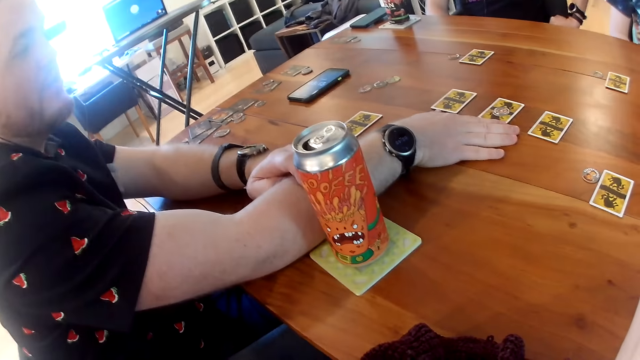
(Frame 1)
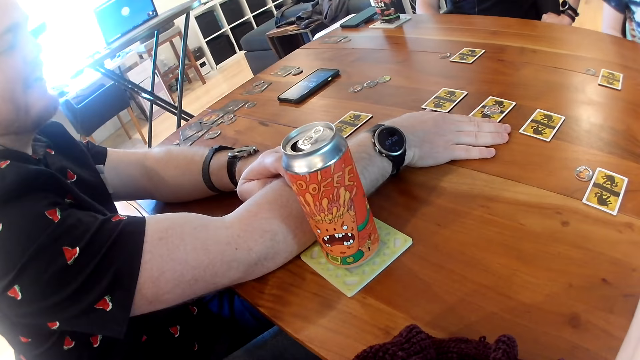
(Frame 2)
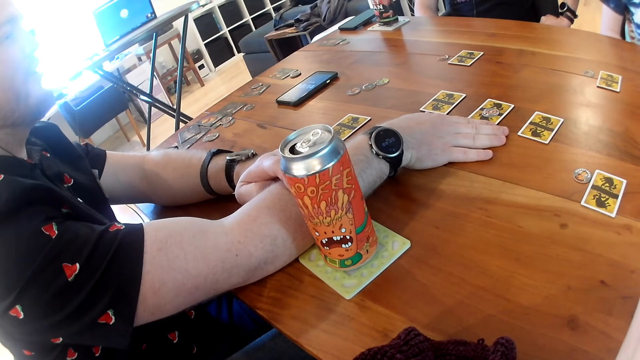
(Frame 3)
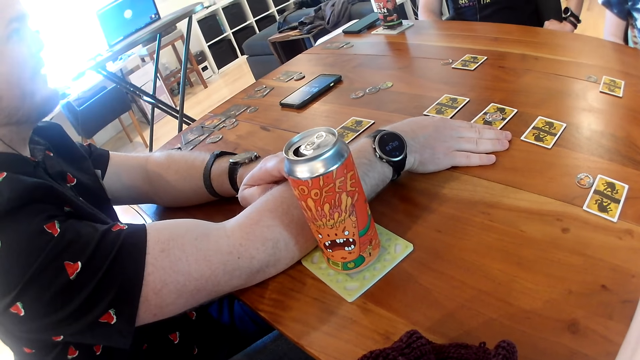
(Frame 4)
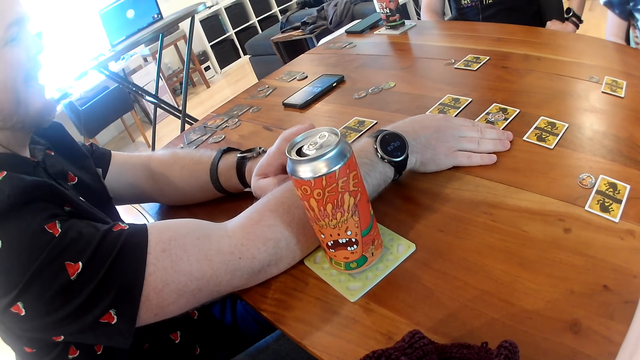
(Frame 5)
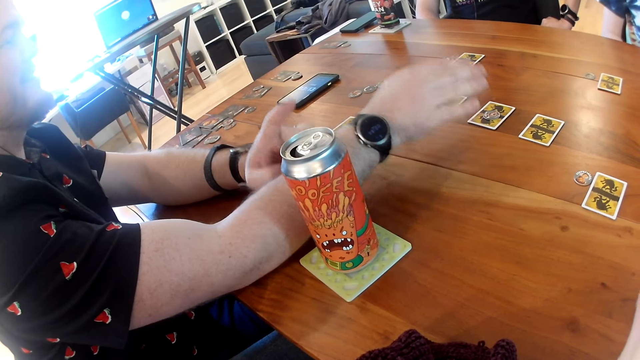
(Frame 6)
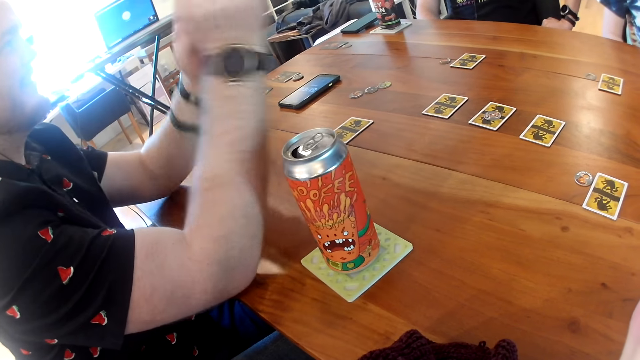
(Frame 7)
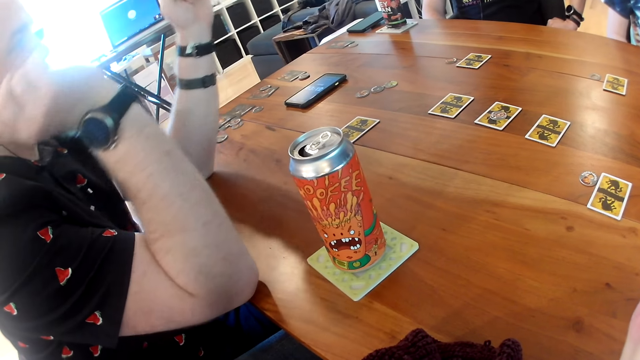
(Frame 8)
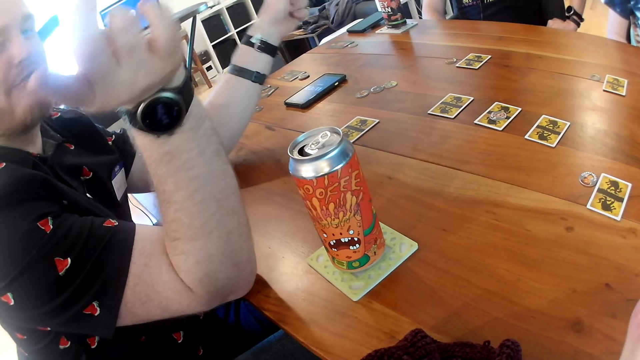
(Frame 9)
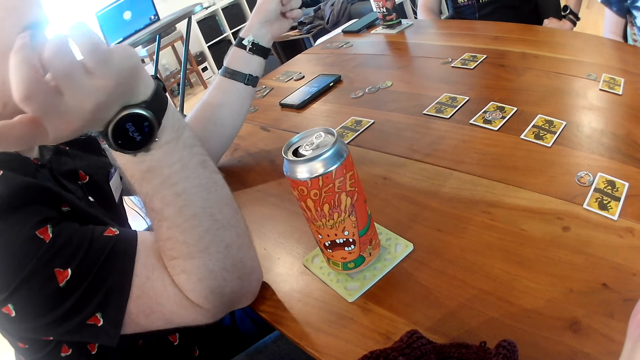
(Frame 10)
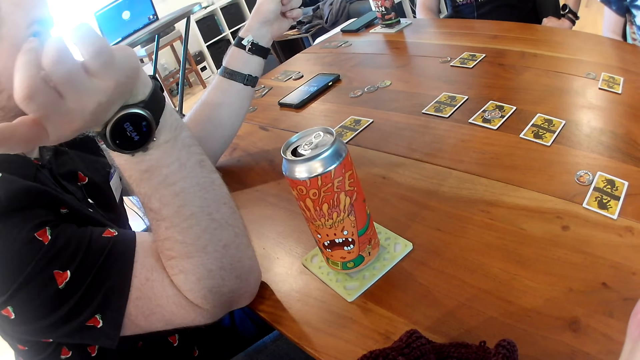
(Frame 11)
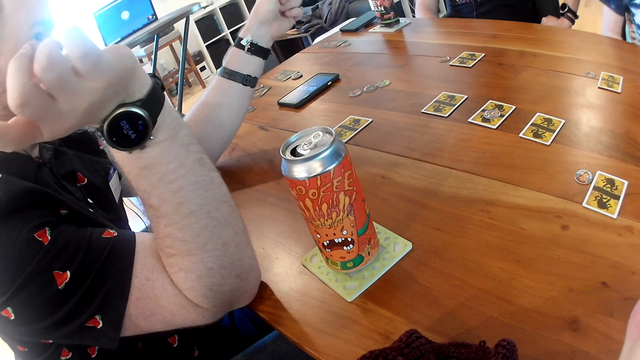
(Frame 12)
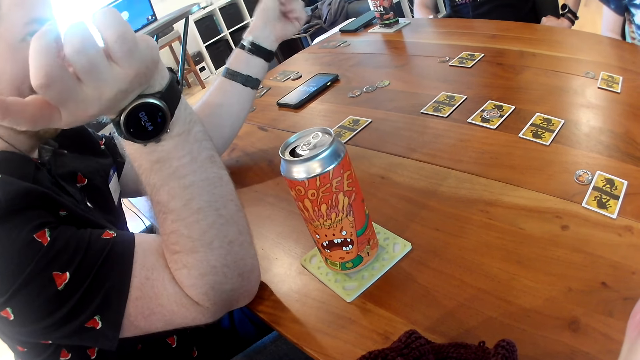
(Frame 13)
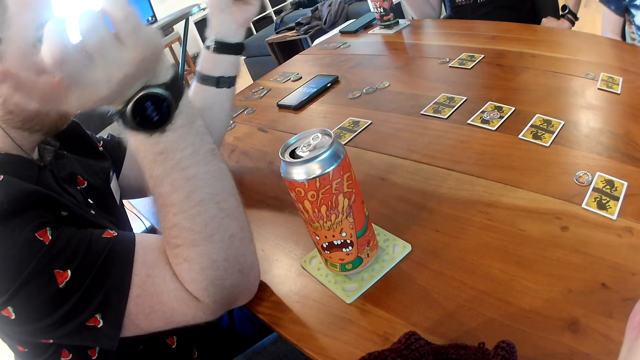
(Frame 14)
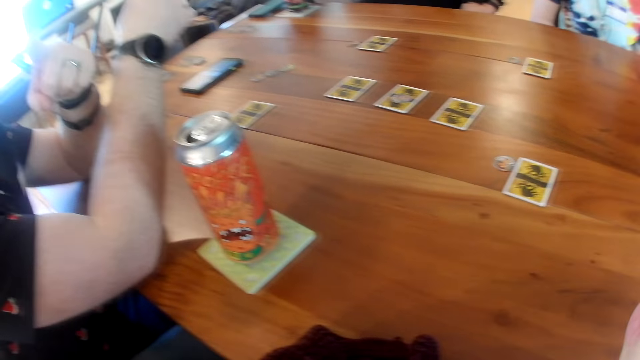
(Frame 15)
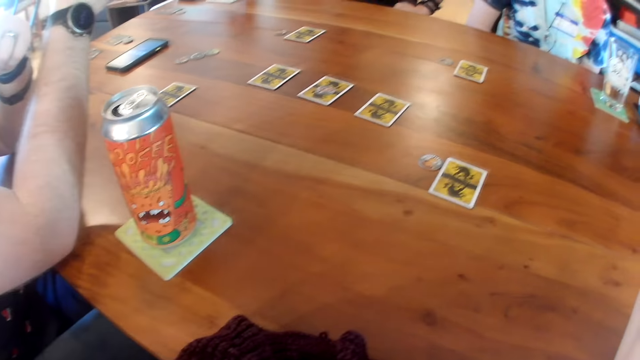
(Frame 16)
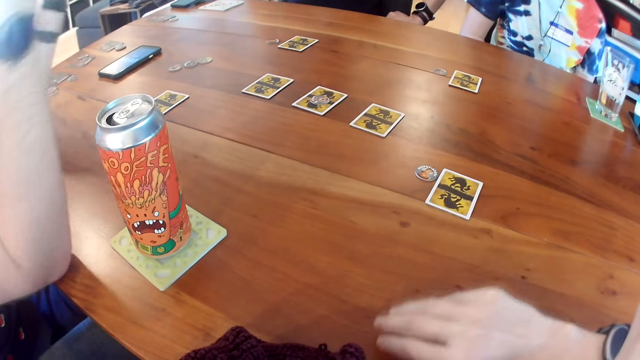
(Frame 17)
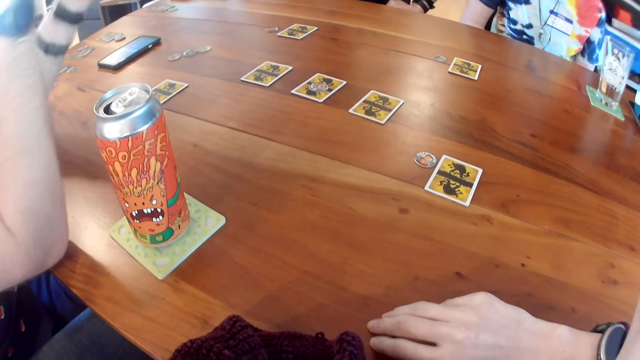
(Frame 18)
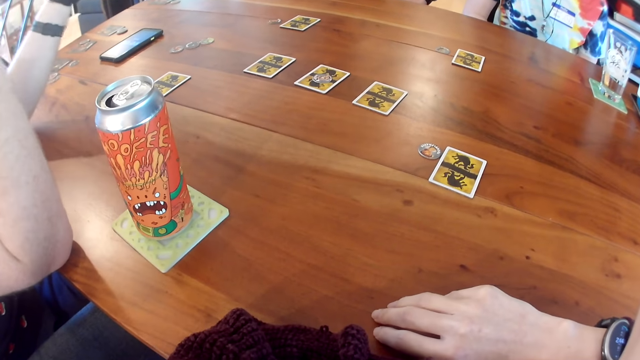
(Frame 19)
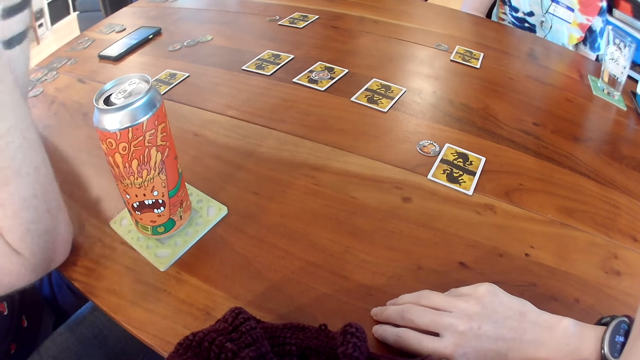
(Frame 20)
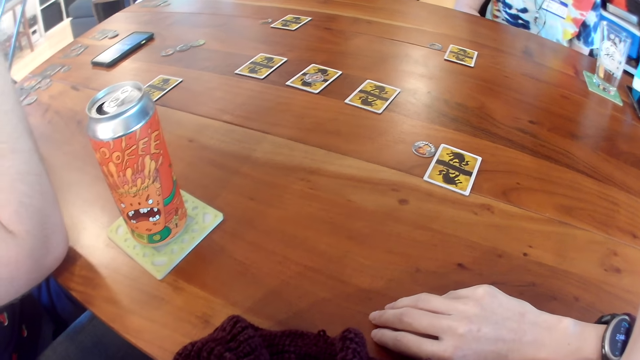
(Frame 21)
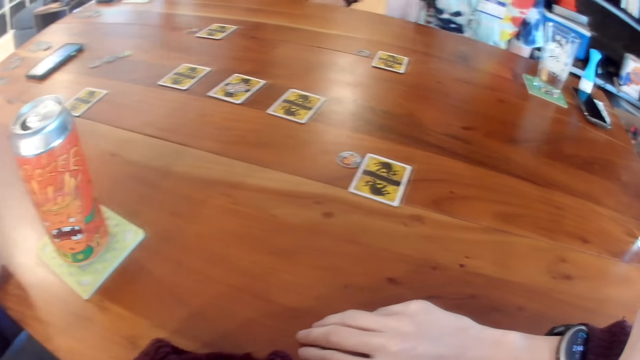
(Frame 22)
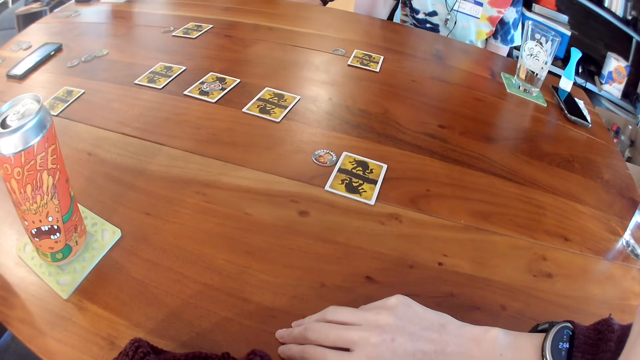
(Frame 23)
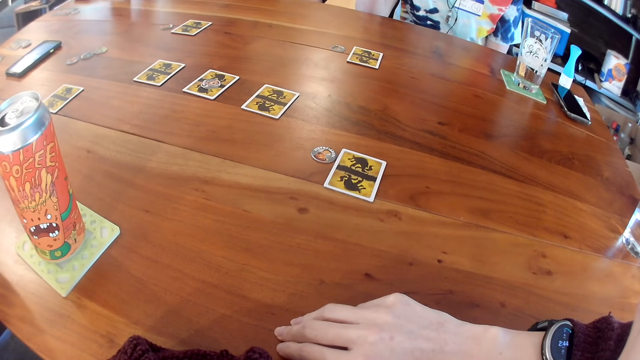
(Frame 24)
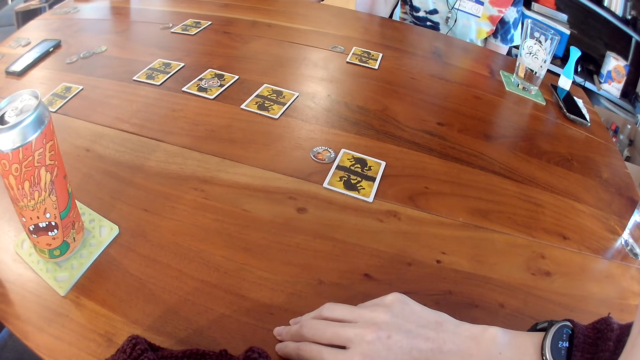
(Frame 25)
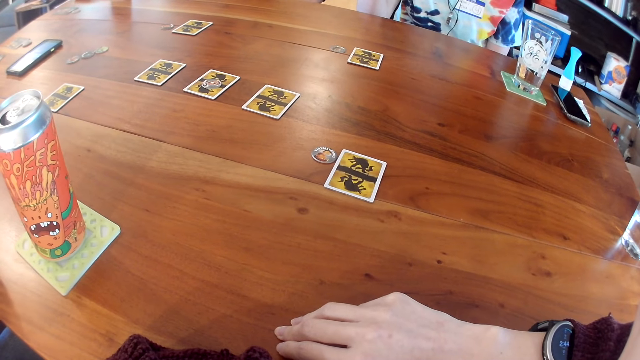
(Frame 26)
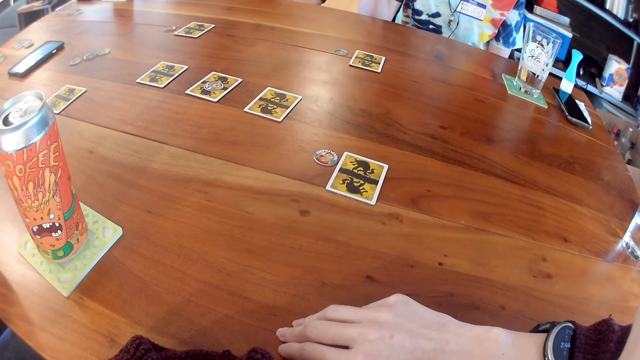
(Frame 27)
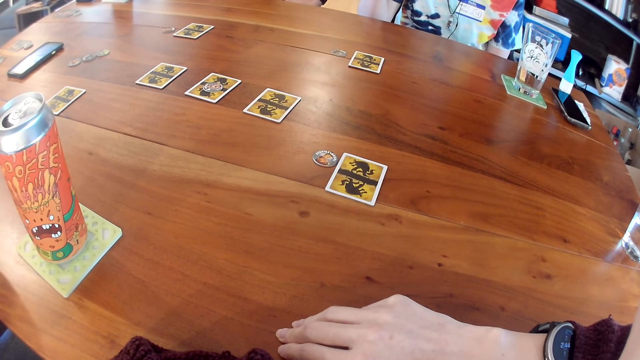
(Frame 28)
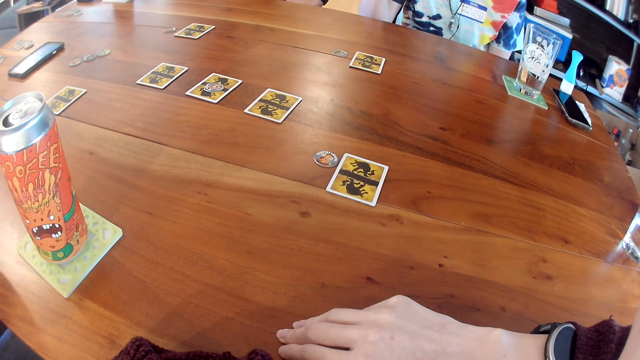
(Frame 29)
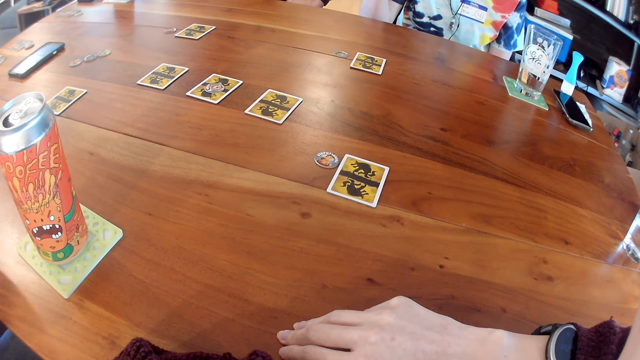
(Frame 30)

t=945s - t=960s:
A man does hand gestures. The man points at the camera wearer. The man crosses the hands. The camera wearer places her right hand on the table. Another man lifts up the right hand.

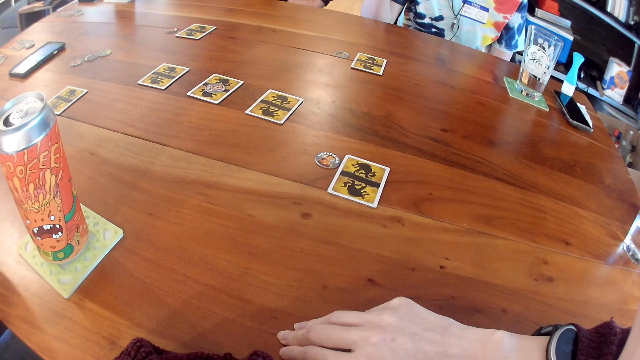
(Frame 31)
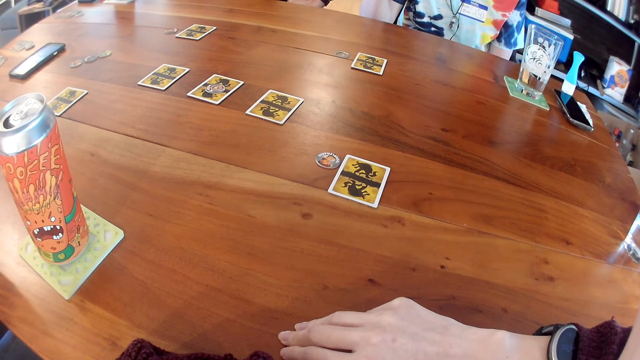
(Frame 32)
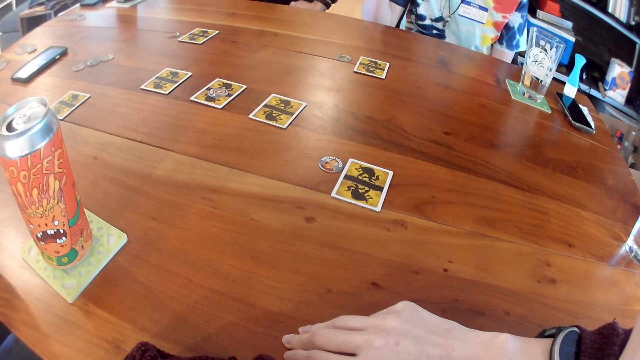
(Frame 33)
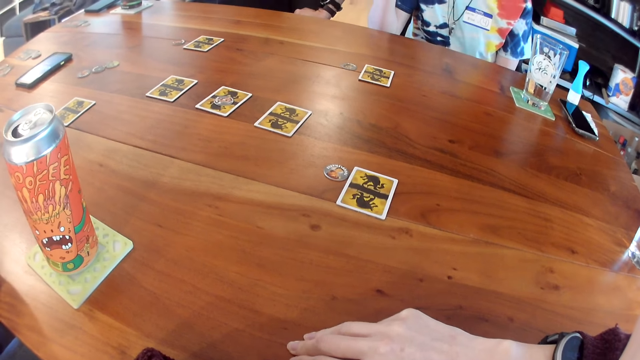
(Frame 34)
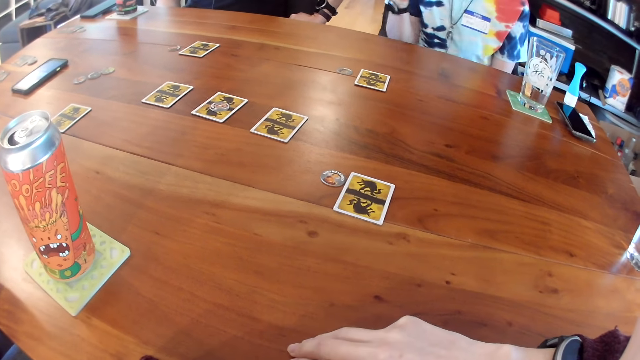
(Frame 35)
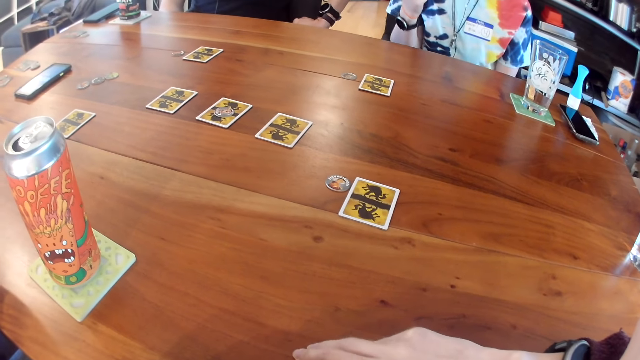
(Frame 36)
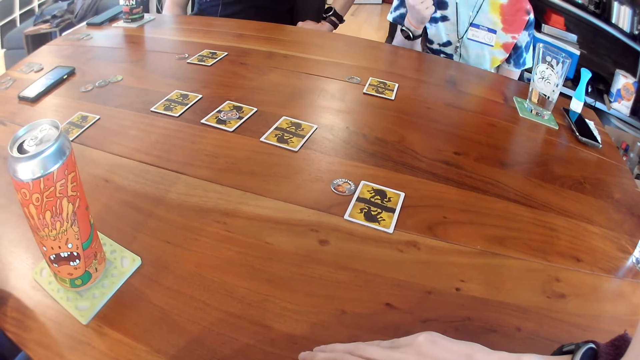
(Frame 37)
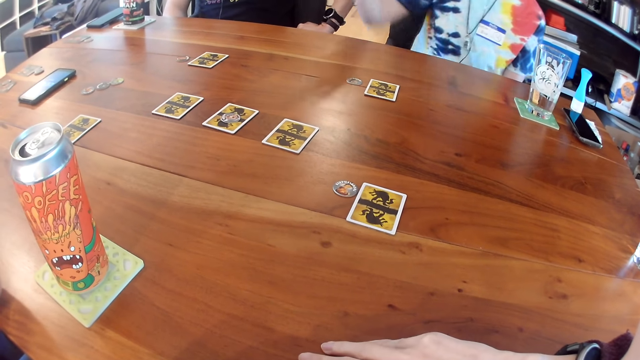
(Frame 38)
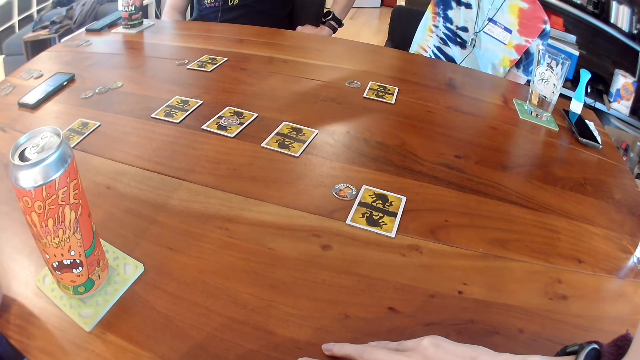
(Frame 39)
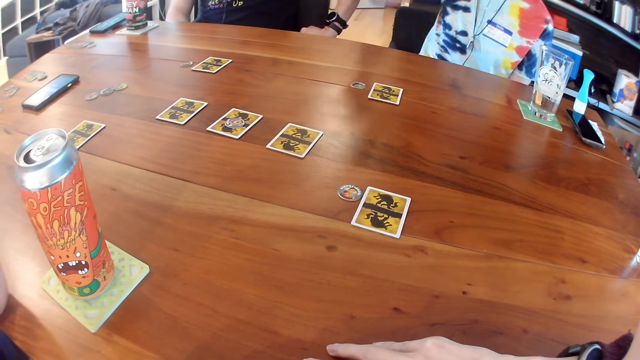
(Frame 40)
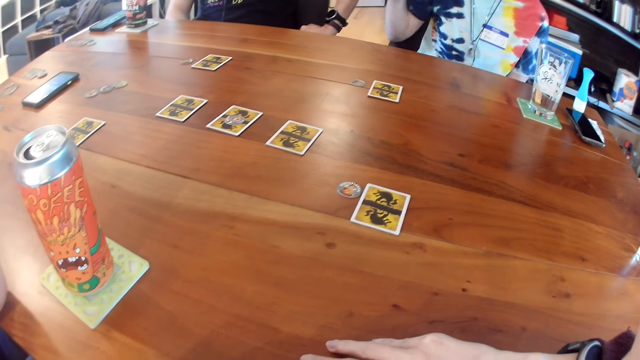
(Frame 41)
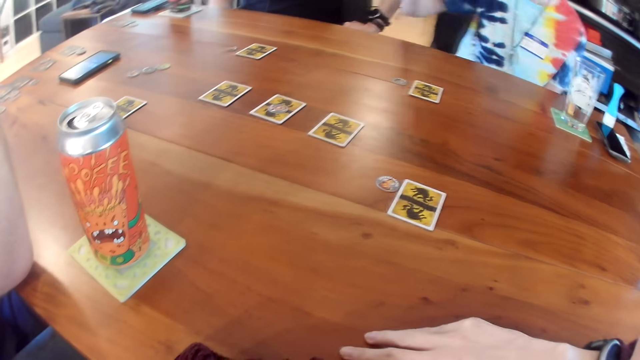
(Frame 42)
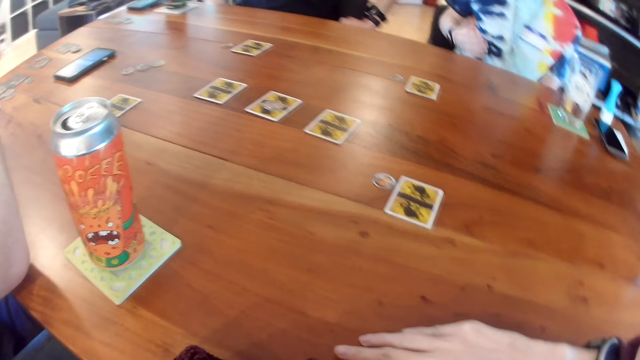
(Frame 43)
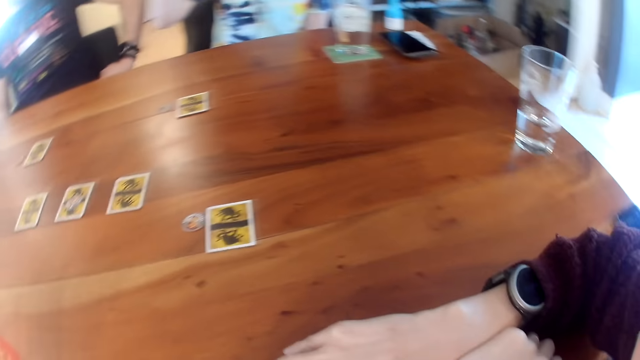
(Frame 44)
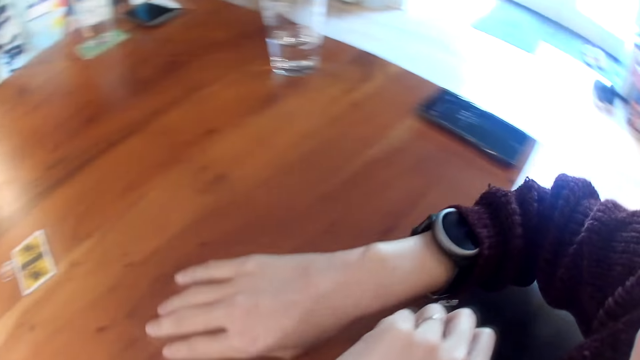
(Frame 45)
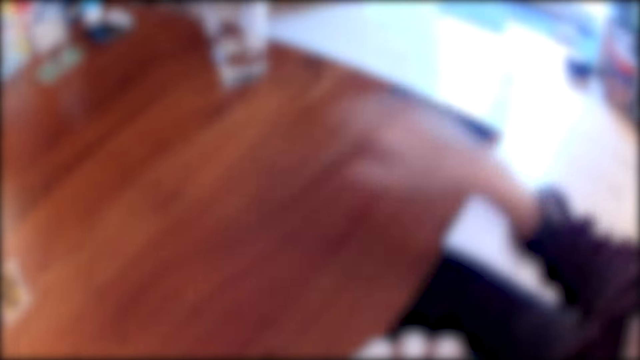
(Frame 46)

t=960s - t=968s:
A man does hand gestures. The camera wearer turns to the right.
